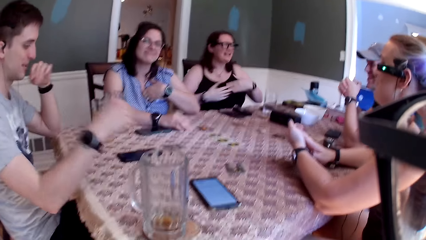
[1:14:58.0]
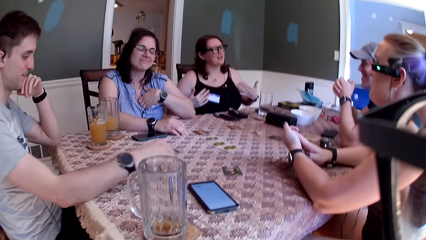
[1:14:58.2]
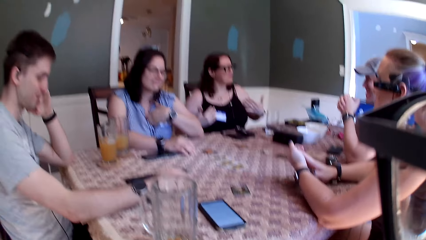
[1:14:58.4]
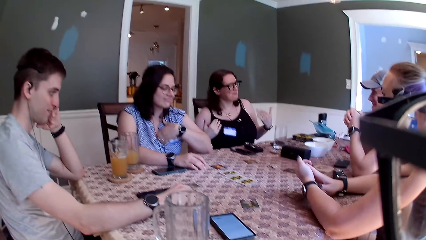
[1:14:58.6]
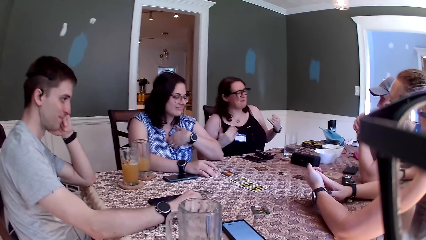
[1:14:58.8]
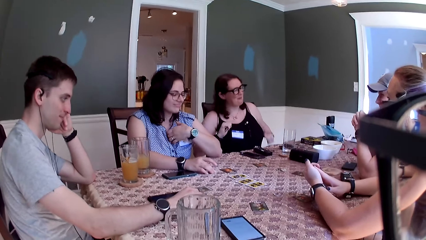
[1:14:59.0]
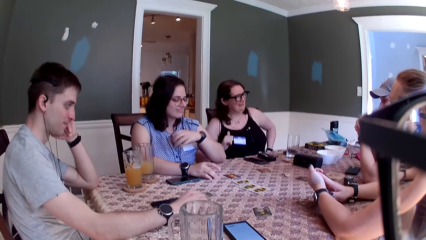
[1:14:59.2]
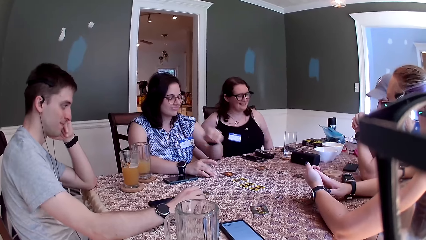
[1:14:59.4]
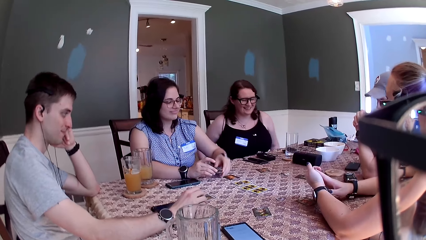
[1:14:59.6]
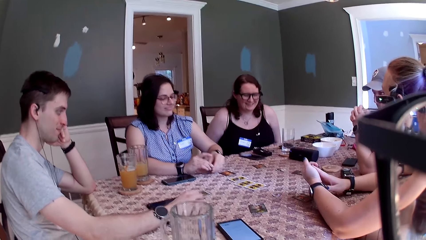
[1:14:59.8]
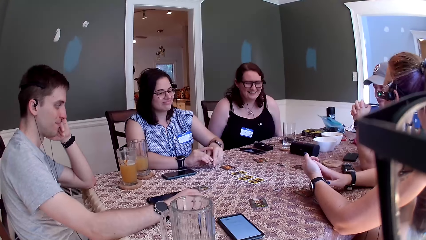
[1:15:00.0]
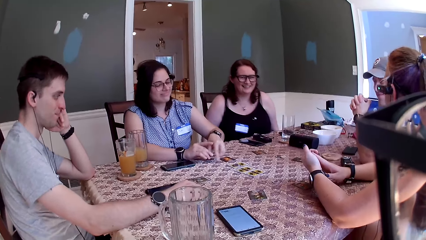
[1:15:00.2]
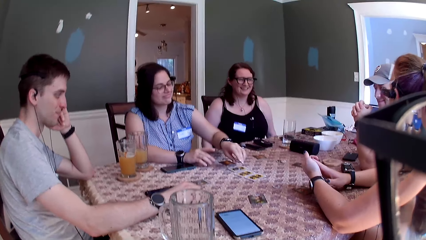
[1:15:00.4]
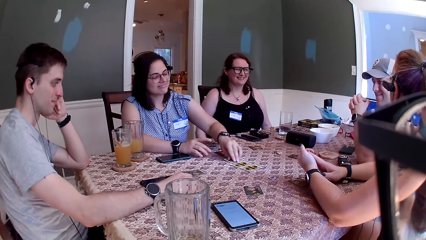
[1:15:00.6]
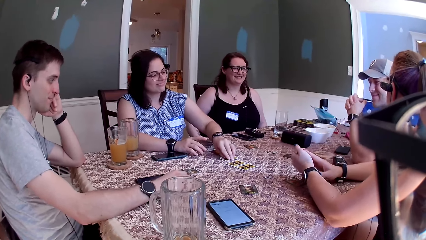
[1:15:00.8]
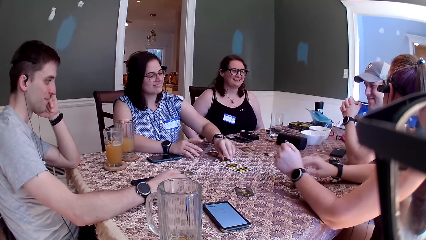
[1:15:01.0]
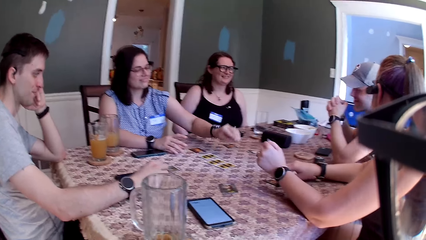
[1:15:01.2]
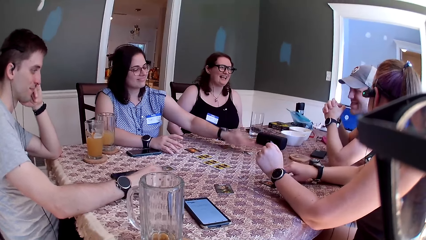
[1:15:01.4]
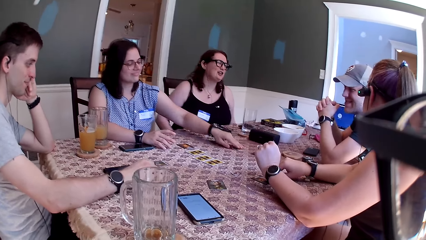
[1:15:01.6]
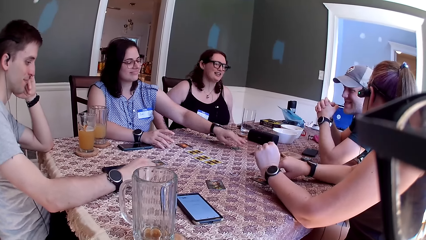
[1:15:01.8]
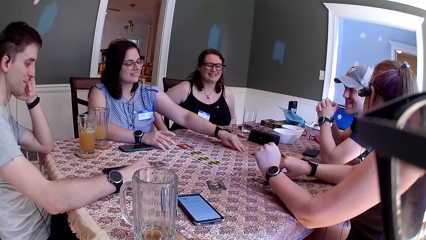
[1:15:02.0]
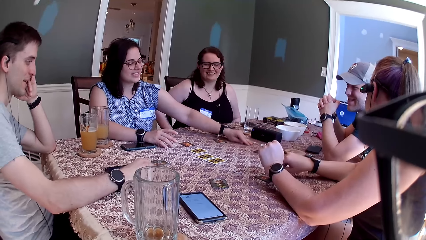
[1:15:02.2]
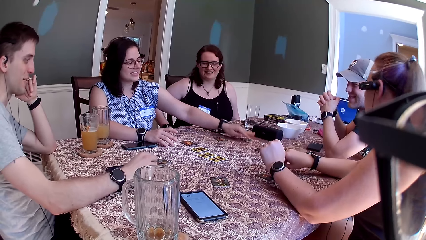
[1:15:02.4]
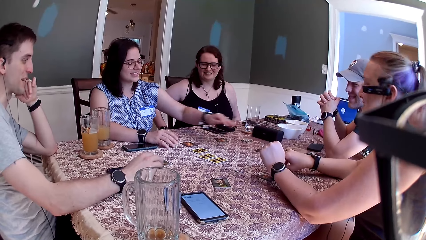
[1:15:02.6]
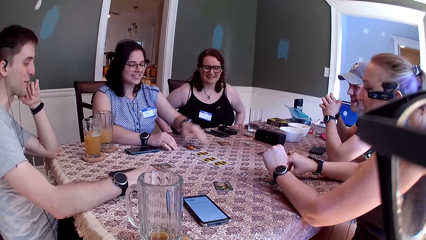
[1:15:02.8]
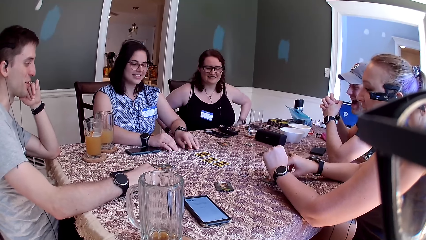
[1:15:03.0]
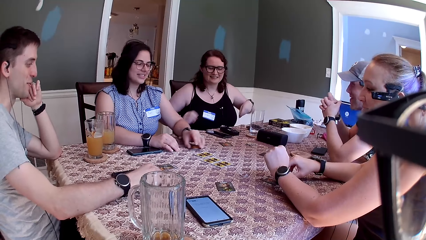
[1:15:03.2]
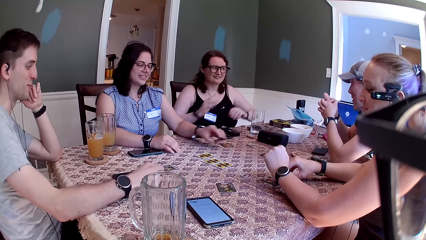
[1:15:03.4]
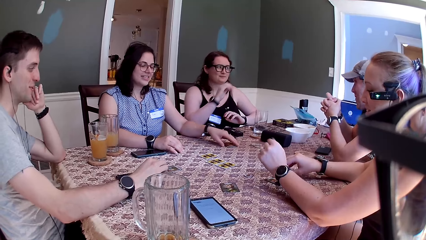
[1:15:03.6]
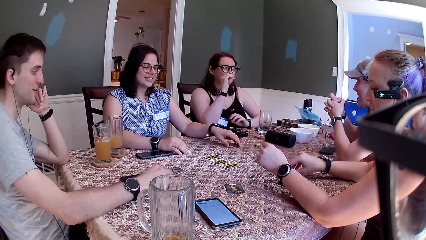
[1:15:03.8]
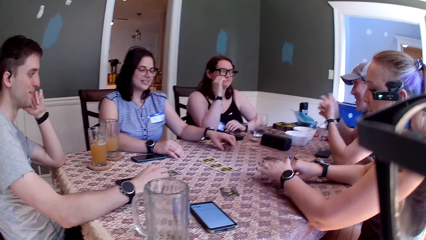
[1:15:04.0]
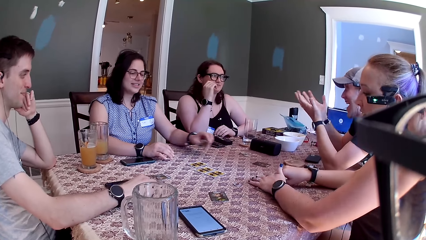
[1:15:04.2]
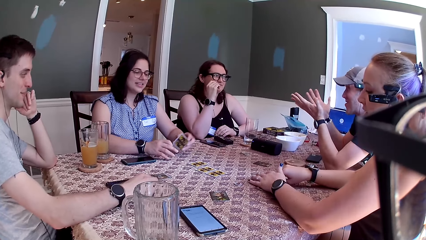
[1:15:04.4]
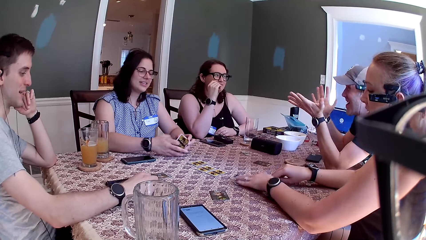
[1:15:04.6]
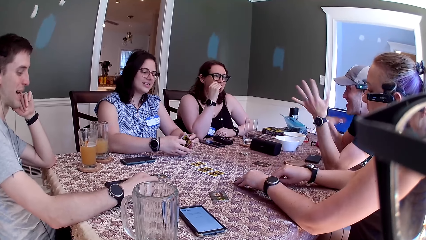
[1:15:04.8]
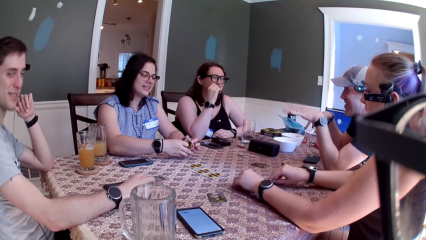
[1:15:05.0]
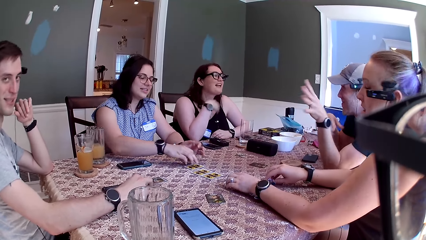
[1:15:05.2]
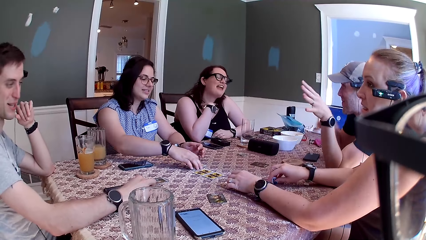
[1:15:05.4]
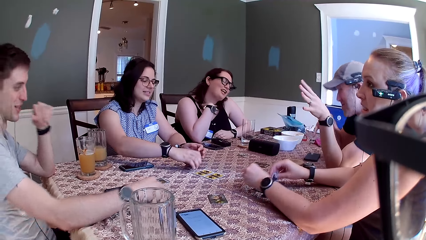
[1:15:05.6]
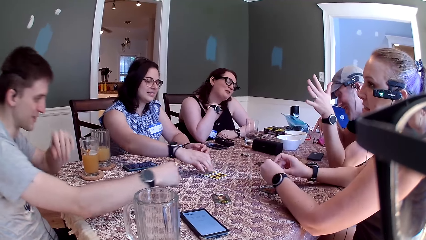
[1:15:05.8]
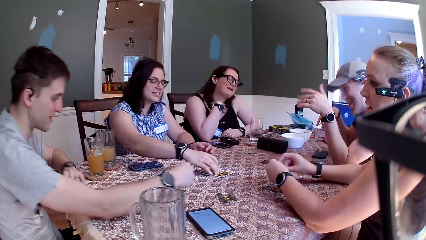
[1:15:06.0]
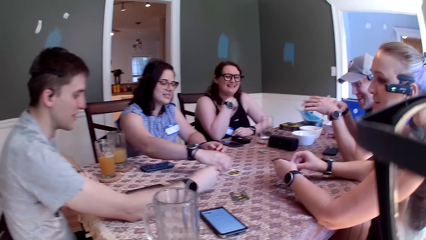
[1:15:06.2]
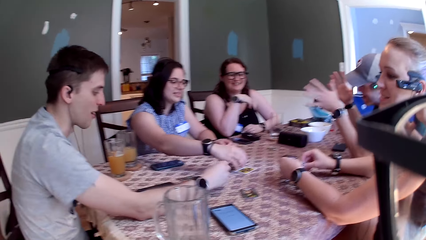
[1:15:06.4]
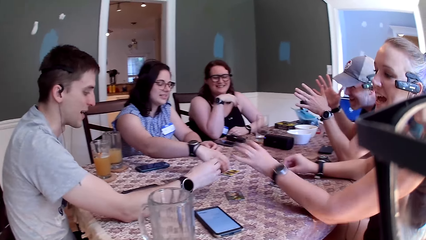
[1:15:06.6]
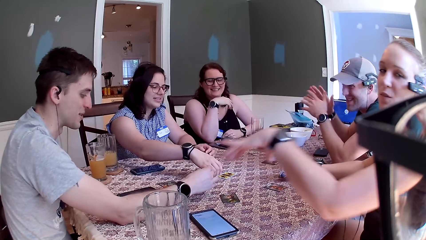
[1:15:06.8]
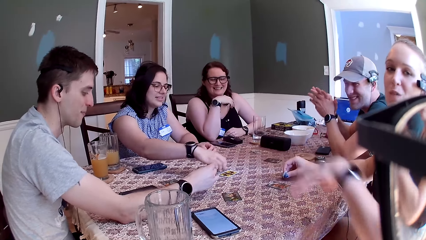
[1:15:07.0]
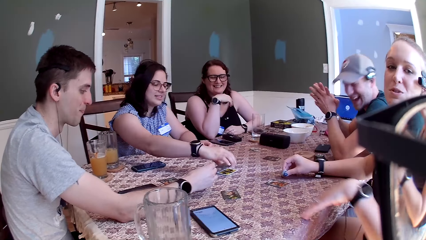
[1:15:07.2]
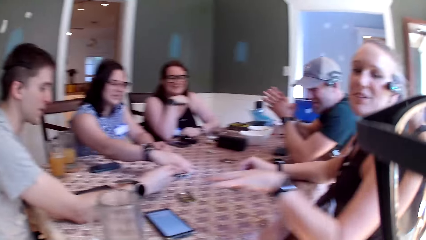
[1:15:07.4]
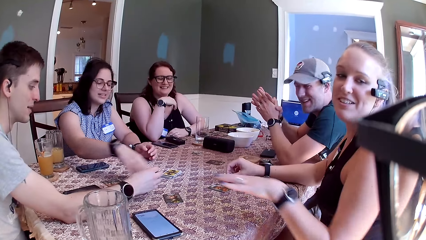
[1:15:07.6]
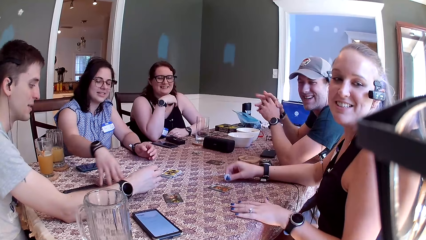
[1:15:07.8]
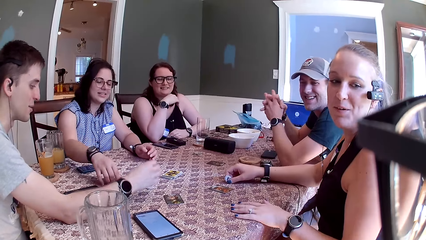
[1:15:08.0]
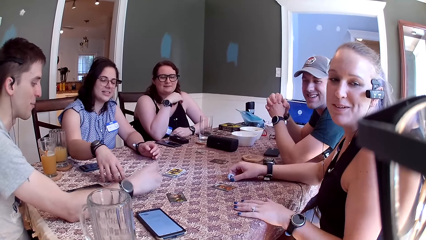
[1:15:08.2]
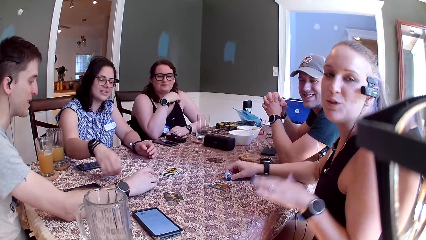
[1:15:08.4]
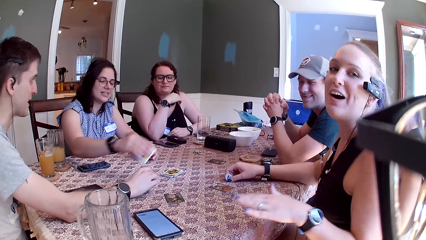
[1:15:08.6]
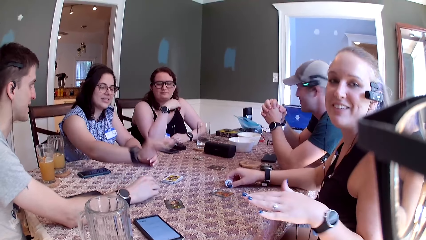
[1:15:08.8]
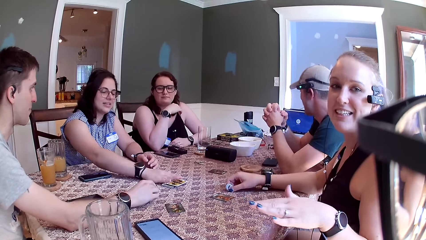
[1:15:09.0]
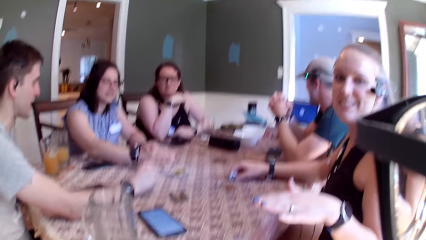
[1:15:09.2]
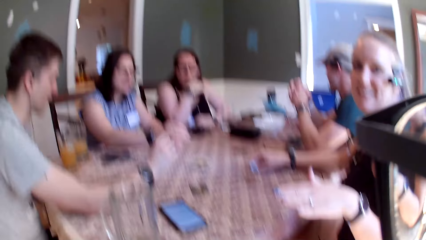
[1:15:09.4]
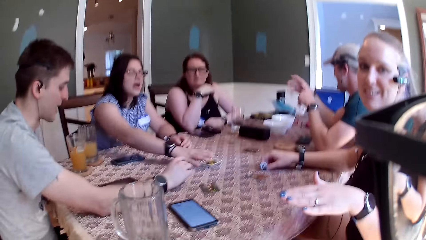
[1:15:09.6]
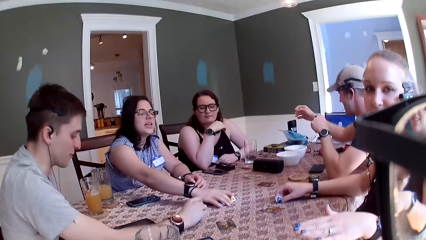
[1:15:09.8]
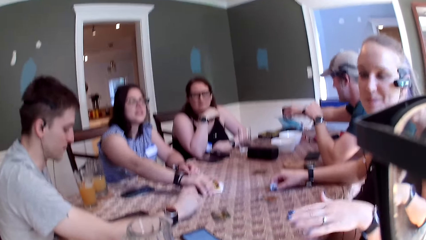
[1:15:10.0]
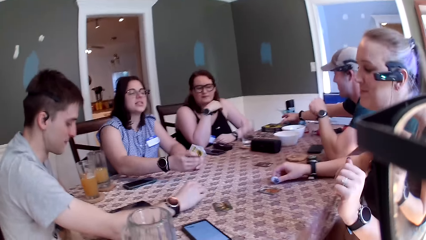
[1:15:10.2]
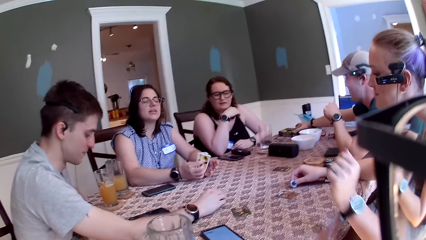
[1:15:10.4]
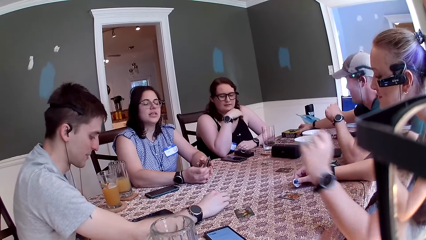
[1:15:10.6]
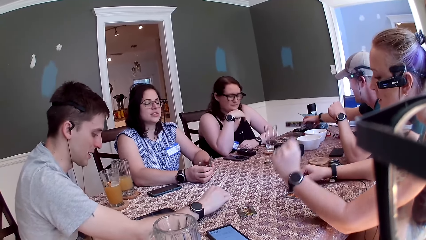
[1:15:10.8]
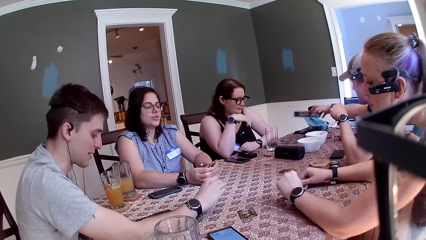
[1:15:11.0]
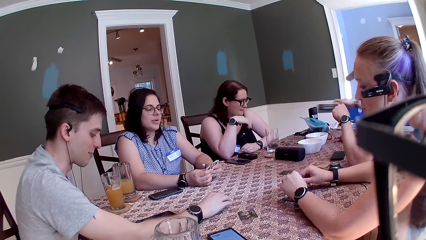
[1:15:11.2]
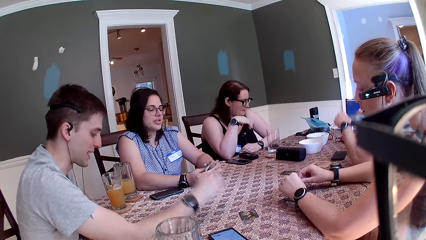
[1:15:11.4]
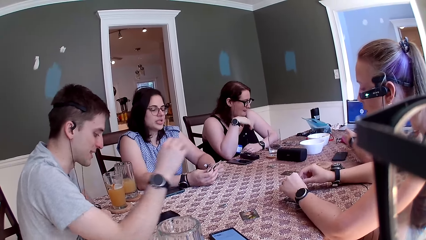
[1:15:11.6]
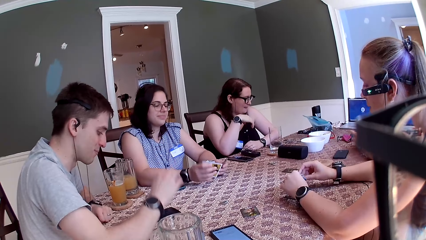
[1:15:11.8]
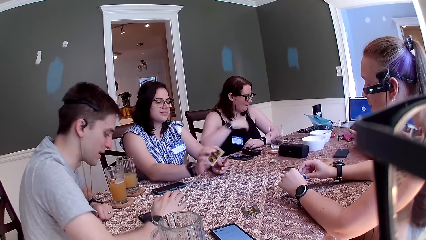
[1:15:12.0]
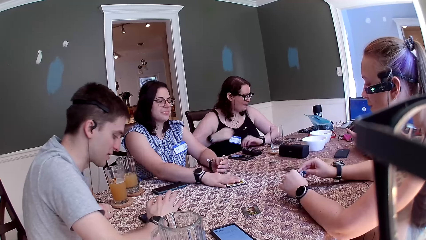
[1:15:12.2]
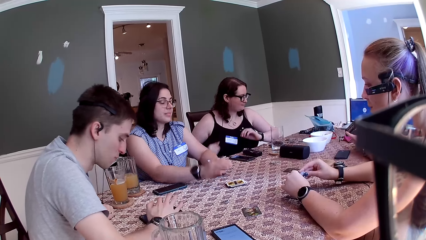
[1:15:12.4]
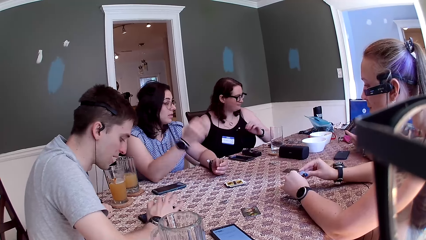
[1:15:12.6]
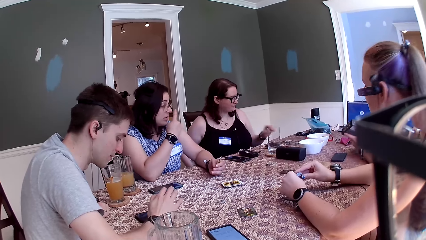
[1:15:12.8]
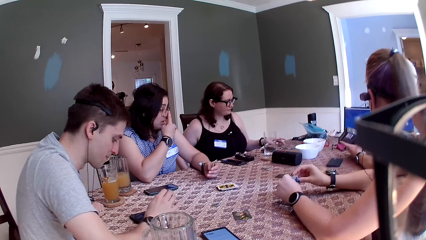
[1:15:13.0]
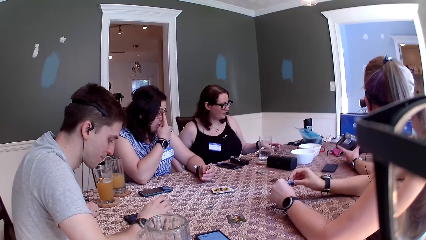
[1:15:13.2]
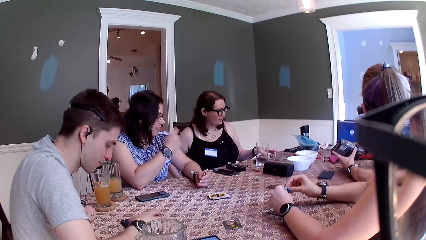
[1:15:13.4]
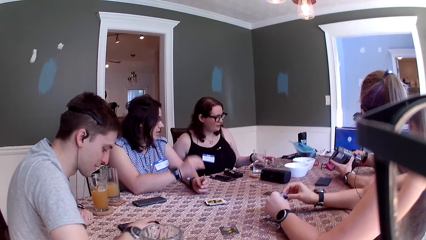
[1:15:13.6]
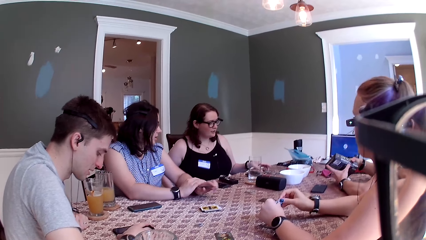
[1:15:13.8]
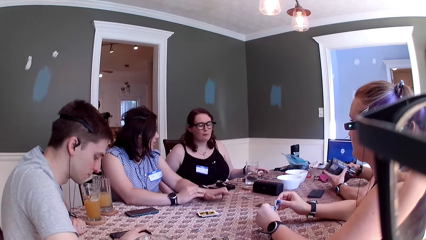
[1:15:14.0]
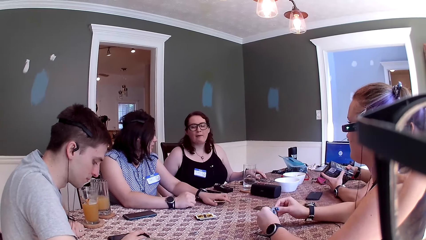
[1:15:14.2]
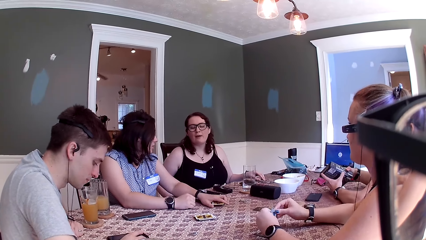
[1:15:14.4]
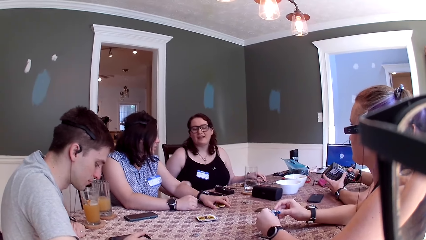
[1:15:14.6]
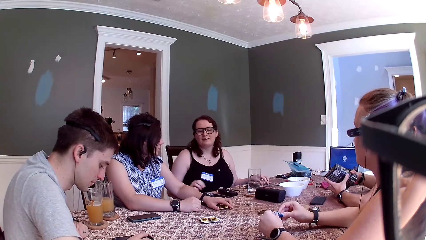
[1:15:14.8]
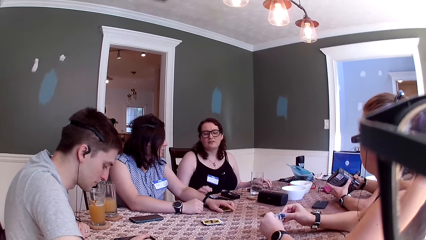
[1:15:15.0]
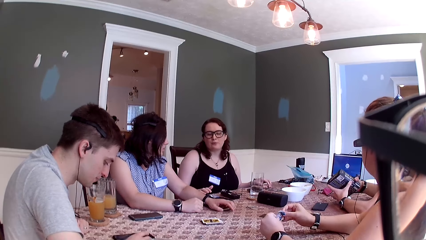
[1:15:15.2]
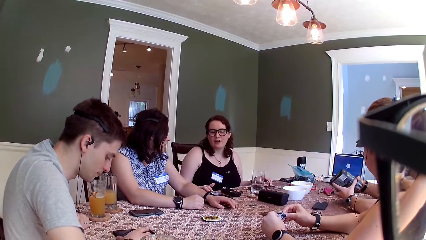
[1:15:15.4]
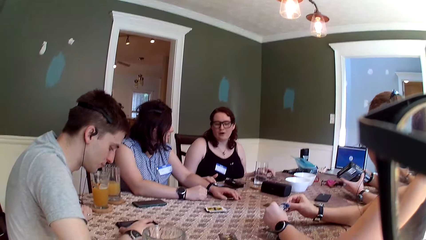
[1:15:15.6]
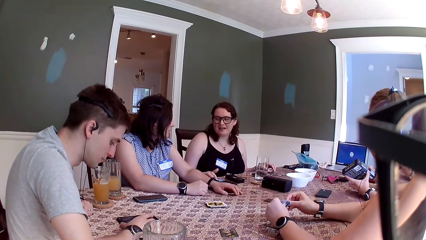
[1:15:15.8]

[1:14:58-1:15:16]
A woman speaks to everyone on the table. A man places his right hand on the table. Another woman drops both hands on the table. She picks up a coin on the table with her left hand and drops the coin on the table with her left hand. The camera wearer speaks to a group of people on the table. Another man speaks to everyone on the table. The second woman picks up a card on the table with her left hand and drops the card on the table with her left hand. The first woman touches her face with her right hand. The other man speaks to everyone on the table. The first man speaks to everyone on the table. The second woman picks up some cards on the table with her right hand. A third woman removes her left hand from the table and speaks to everyone on the table. A lady interacts with the camera wearer. The third woman drops her left hand on the table. The first man speaks to everyone on the table. The third woman removes her left hand from the table. The first man taps the table with his right hand. The second woman speaks to everyone on the table. She picks up some cards on the table with her right hand. The camera wearer looks around the table. The other man picks up a box on the table with his right hand. The third woman drops her left hand on the table. The first man speaks to everyone on the table. The second woman drops the cards on the table with her right hand. The other man holds the box with both hands. The second woman touches her nose with her right hand and drops her right hand on the table. The first woman speaks to everyone on the table. The third woman holds a coin with both hands.
